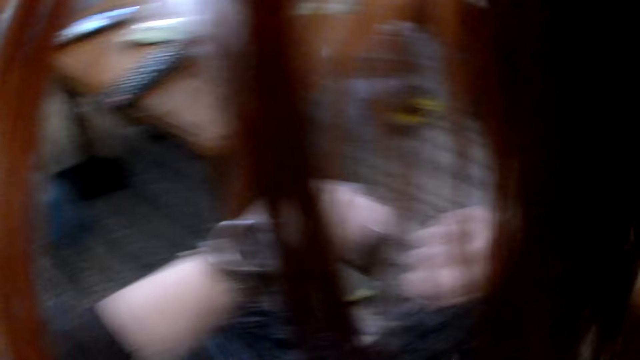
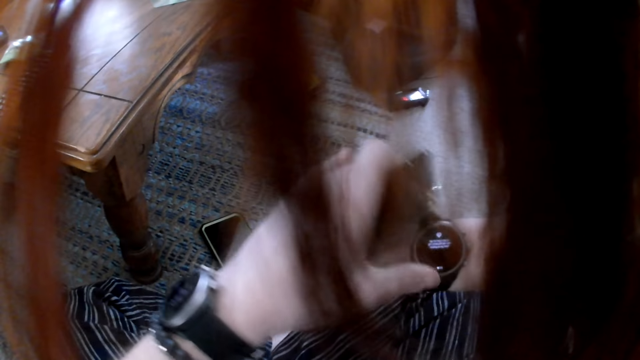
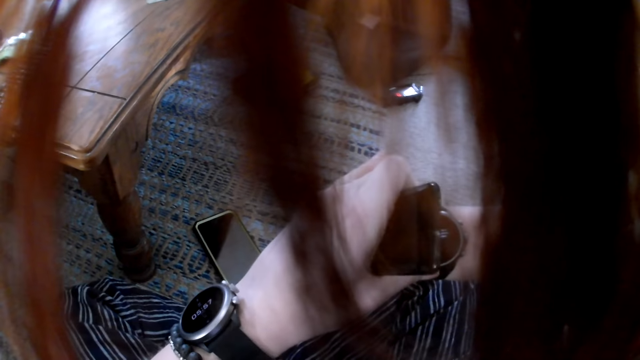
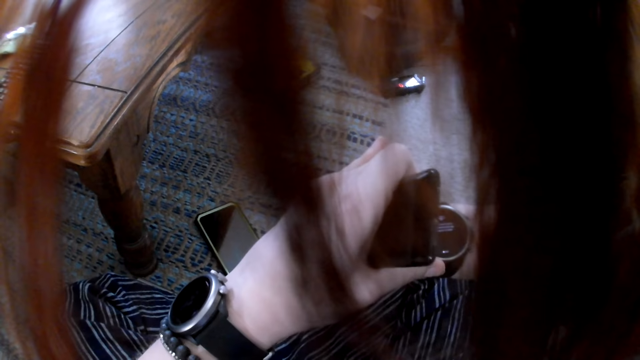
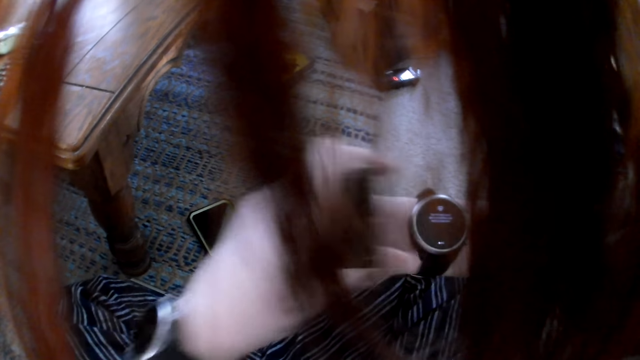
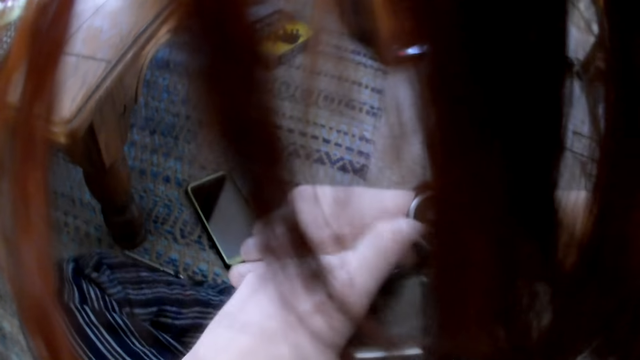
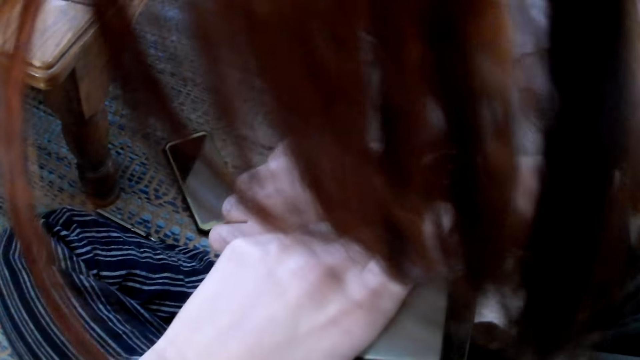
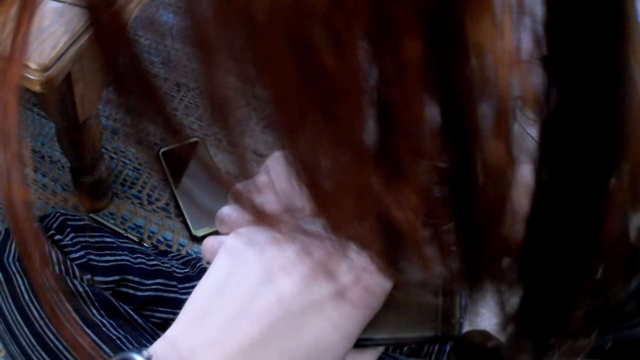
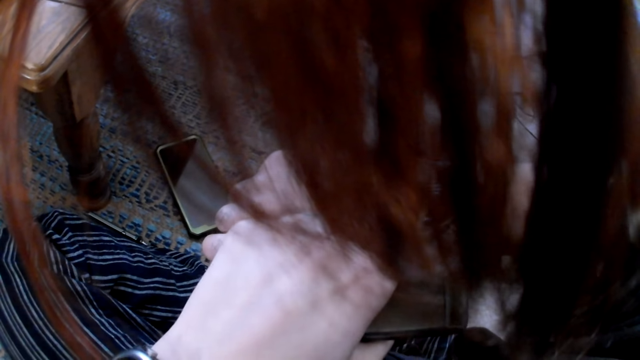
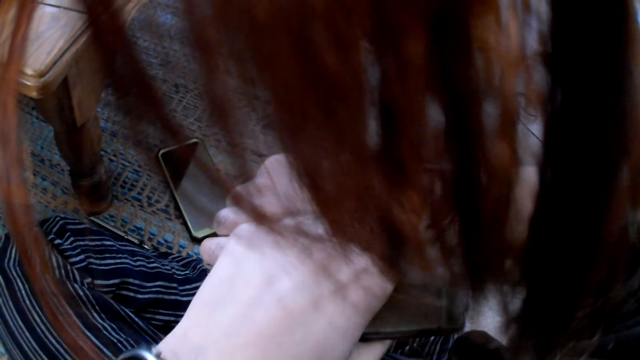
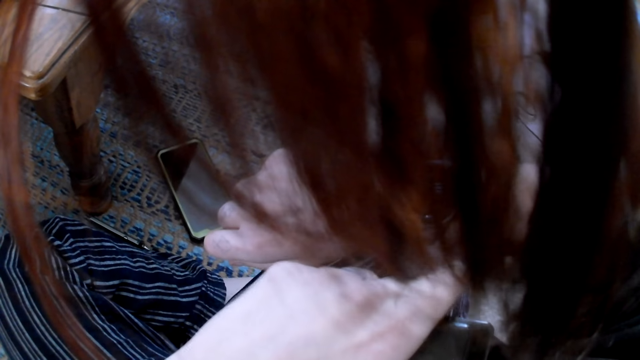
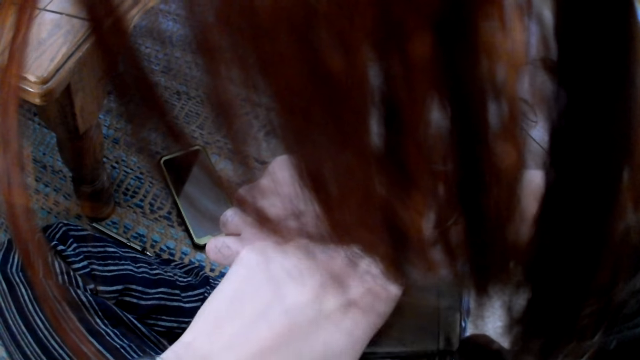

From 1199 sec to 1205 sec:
The camera wearer operates a watch on her right hand with her left hand.

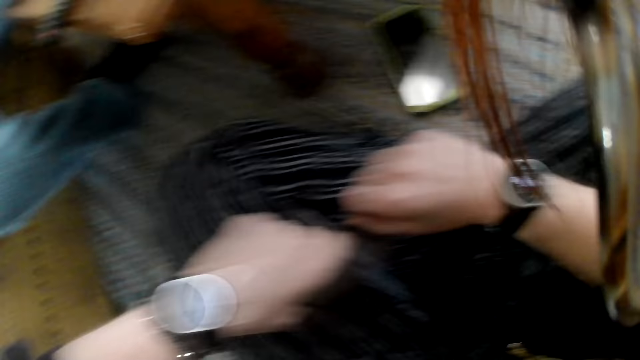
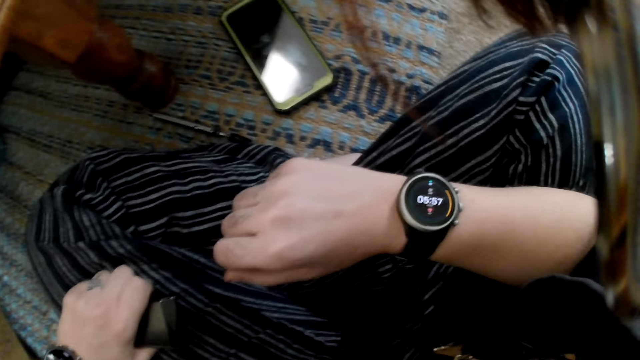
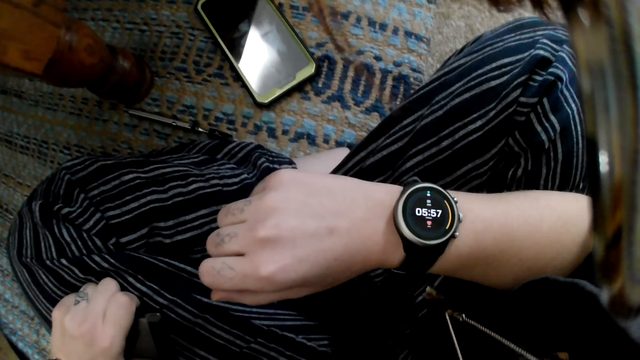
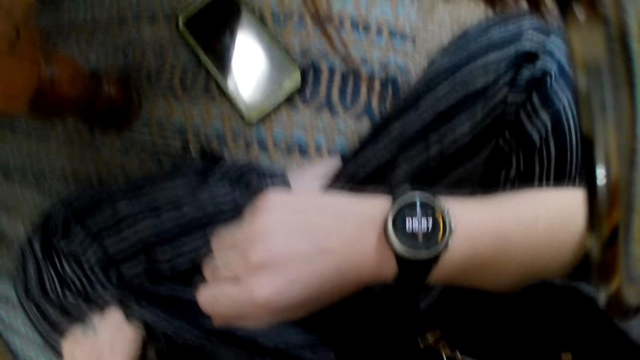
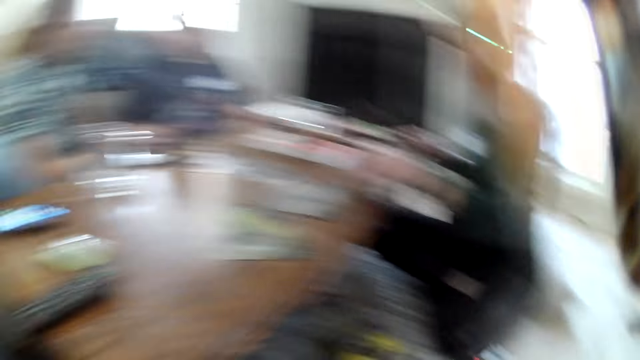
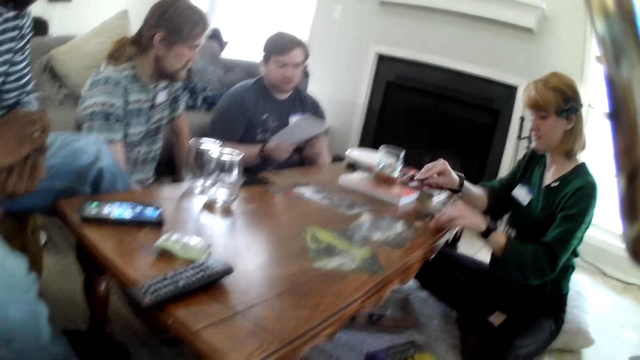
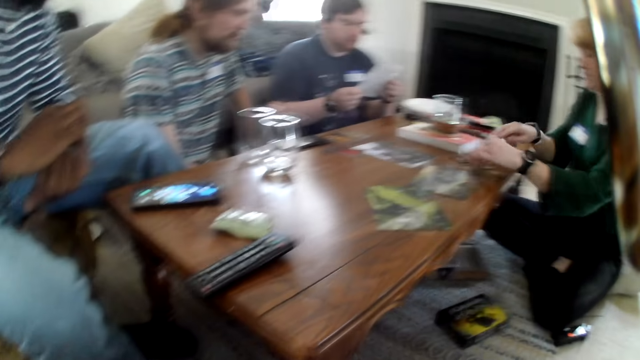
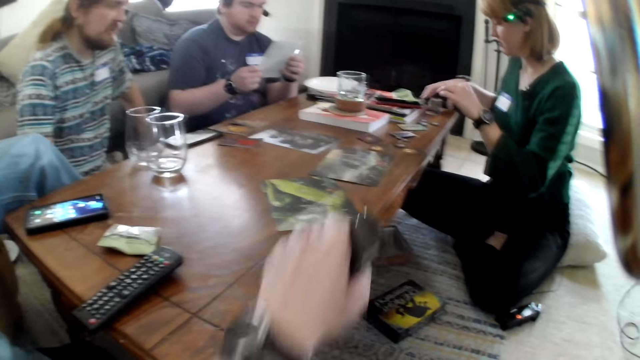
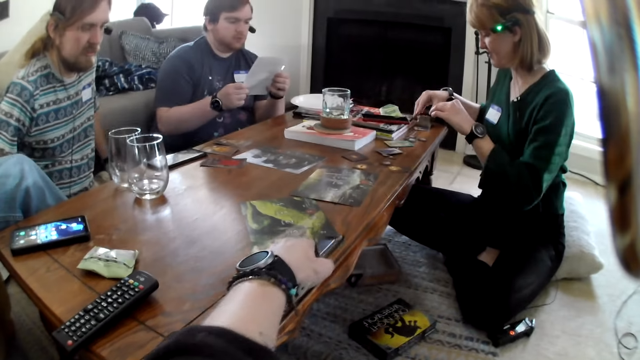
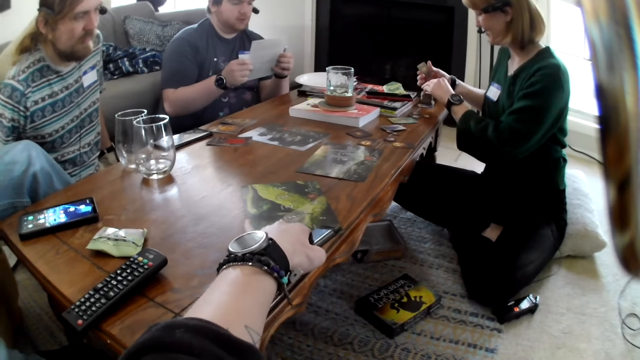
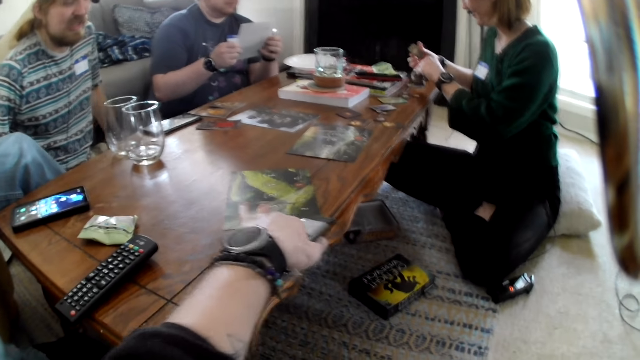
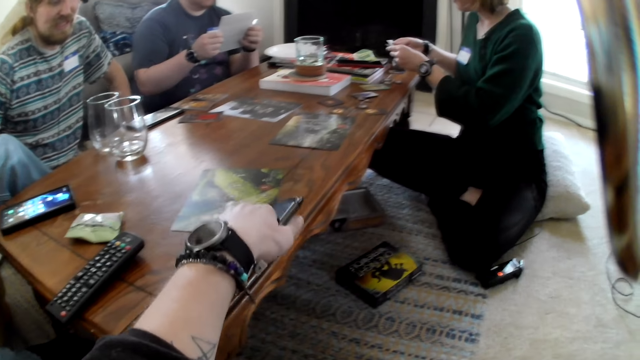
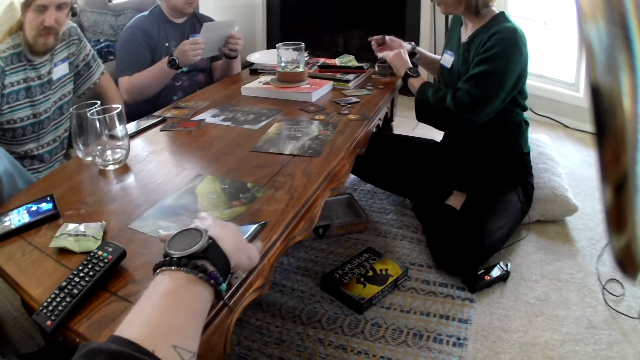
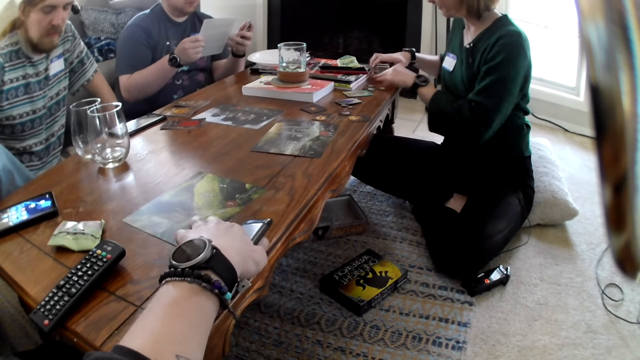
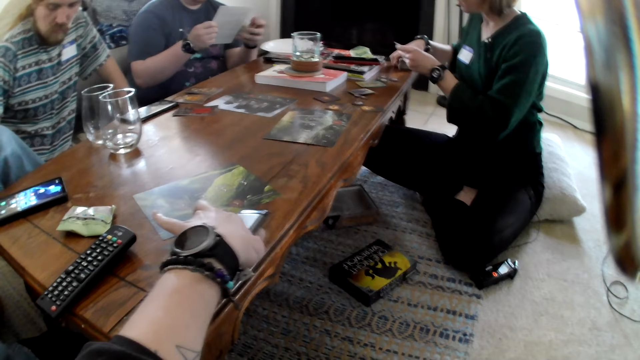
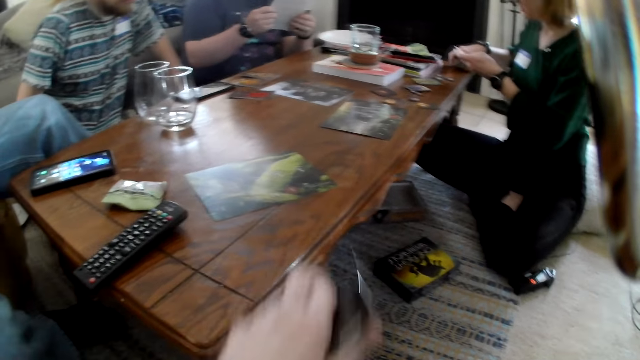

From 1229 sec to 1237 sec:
The camera wearer stares around the room. She stares around the room again. A woman drops a card in her right hand on the table. The woman moves a token on the table with her left hand and picks a card from a stack of cards on the table with her right hand. The camera wearer moves a pamphlet on the table with her left hand. She touches the mat on the table. The woman picks a card from the stack of cards with her left hand, drops the card in her left hand on the stack of cards, and drops the card in her right hand on the stack of cards. The woman picks a card from the table with her left hand and picks the stack of cards from the table with her right hand.

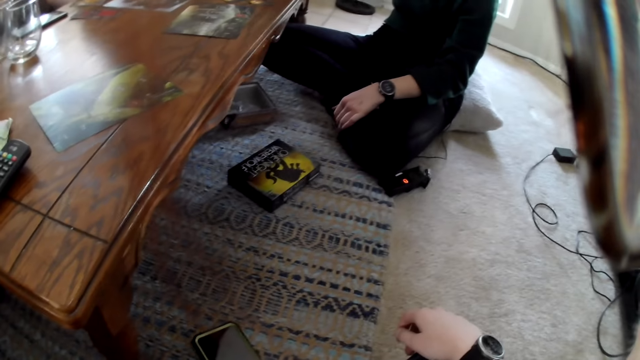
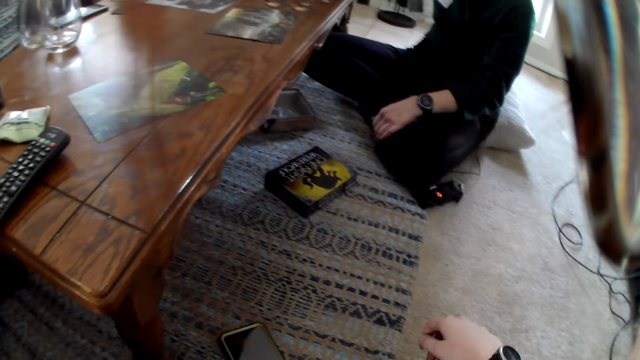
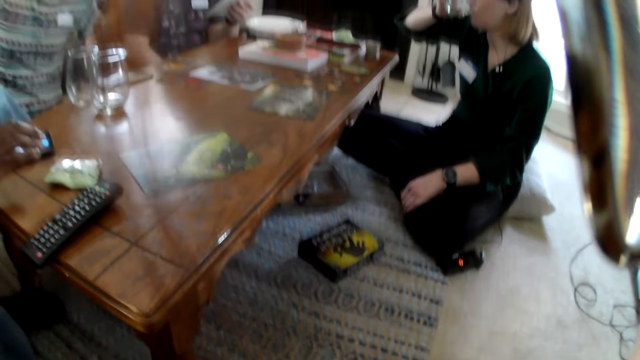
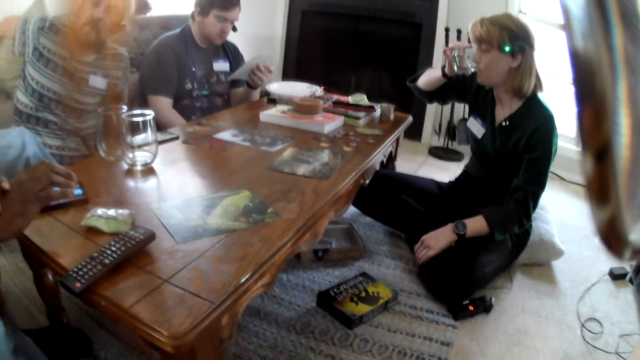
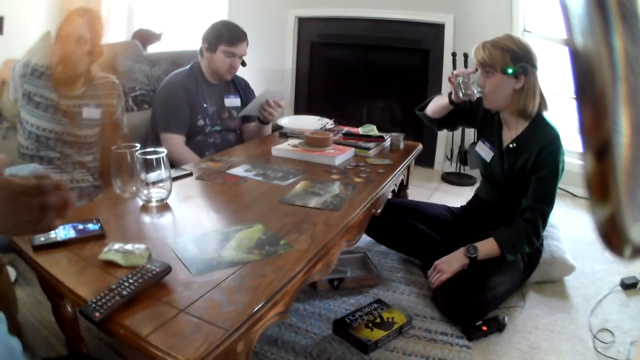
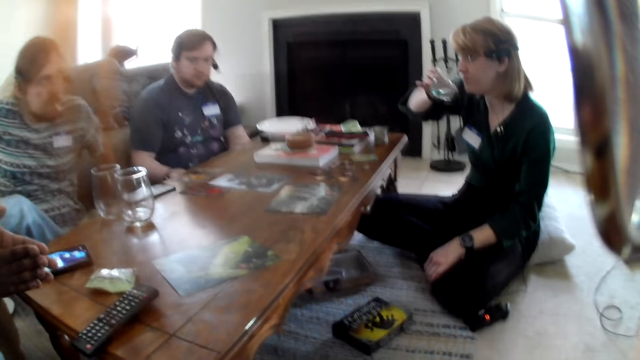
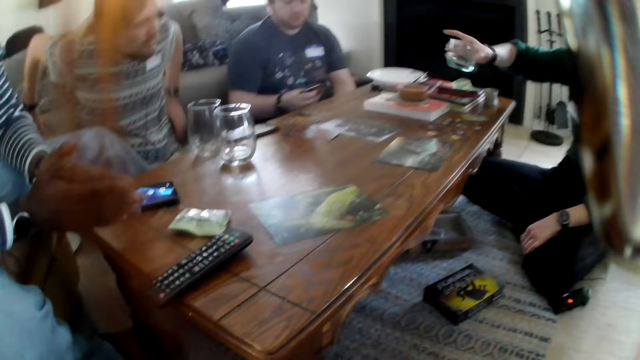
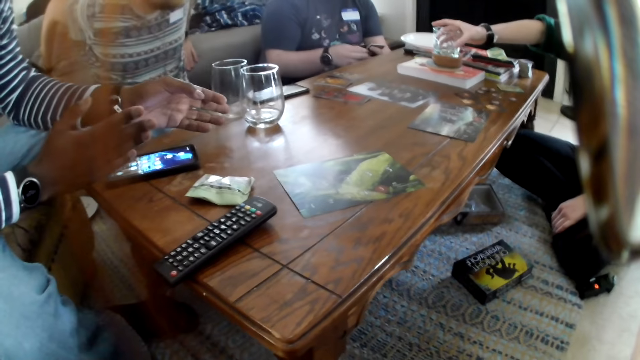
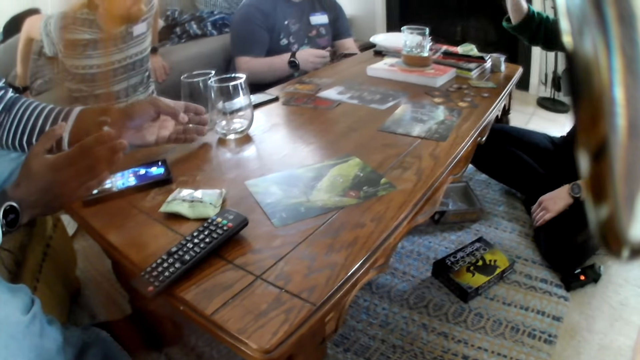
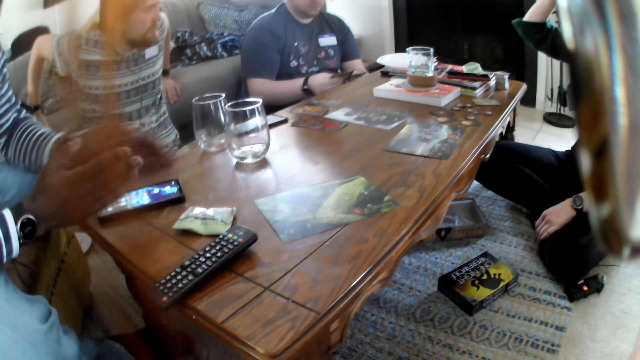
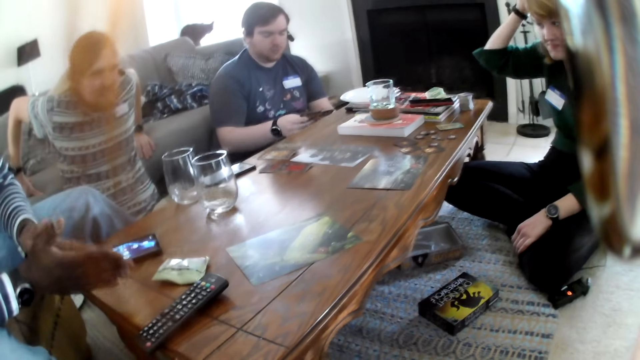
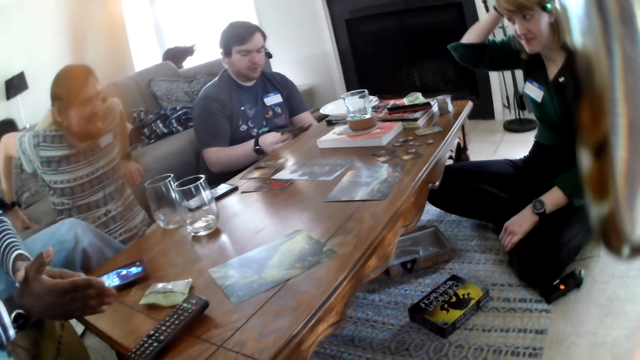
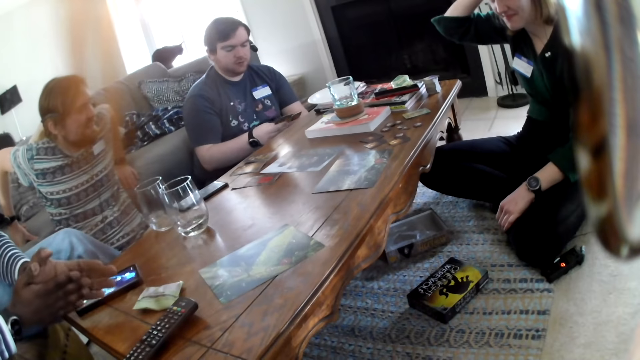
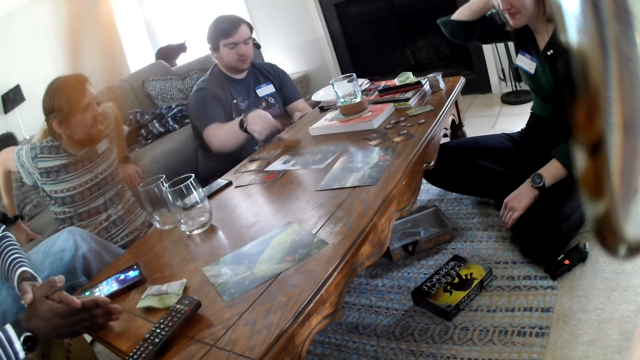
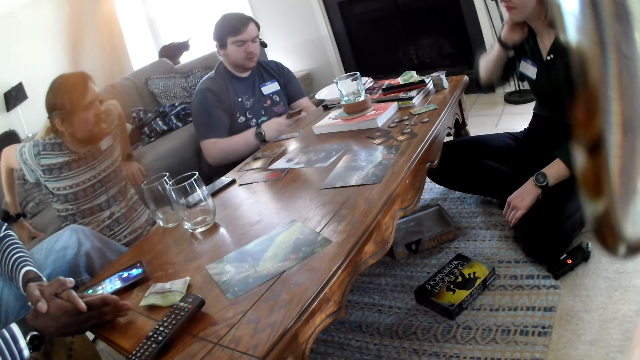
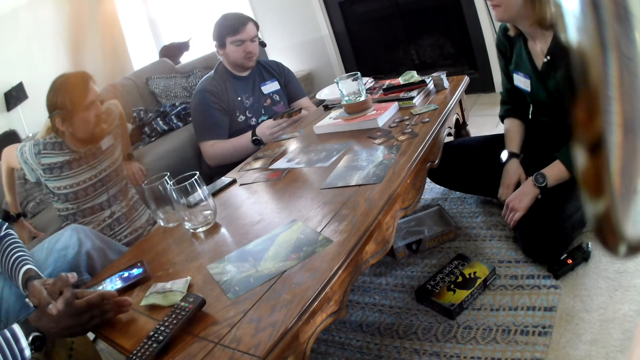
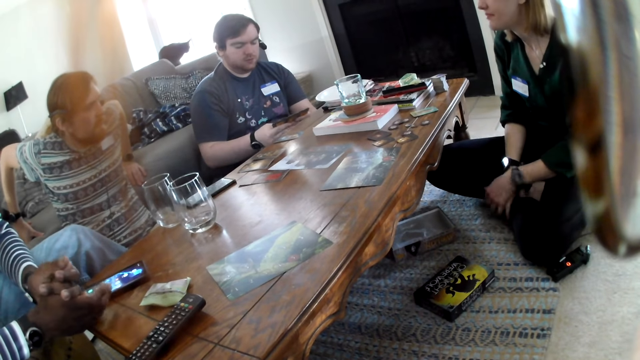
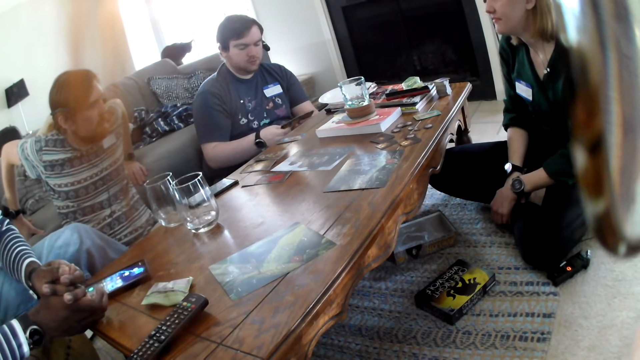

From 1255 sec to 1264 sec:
The woman drinks from a glass of water in her right hand. A man drops a pamphlet in his left hand on the table. The woman drops the glass of water in her right hand on a coaster on the table. Another man moves the glass of water on the table with his left hand. The first man shuffles a stack of cards in his hands, drops a card on the table with his right hand and shuffles the stack of cards in his hands.
